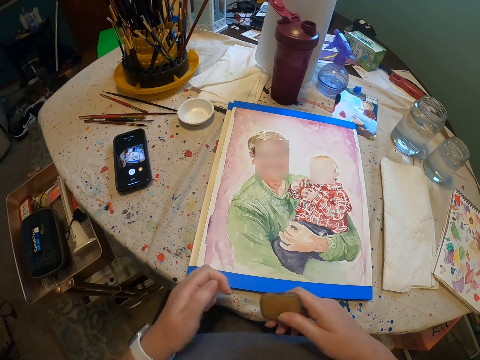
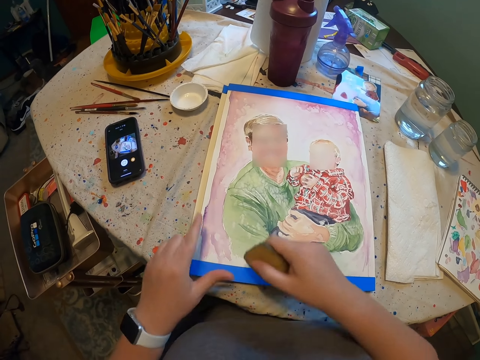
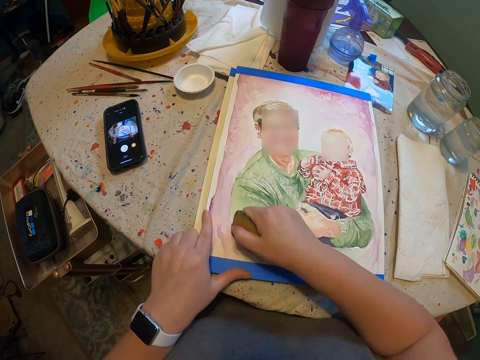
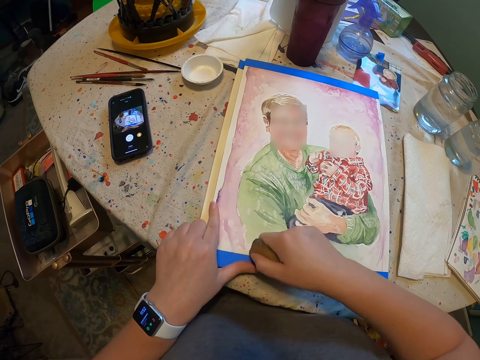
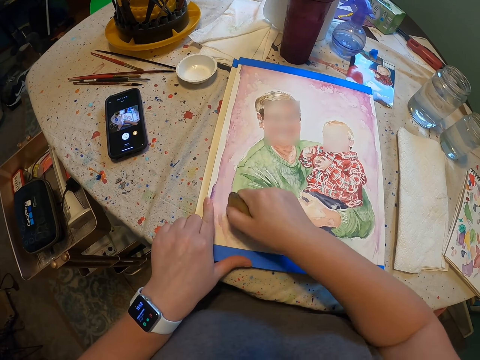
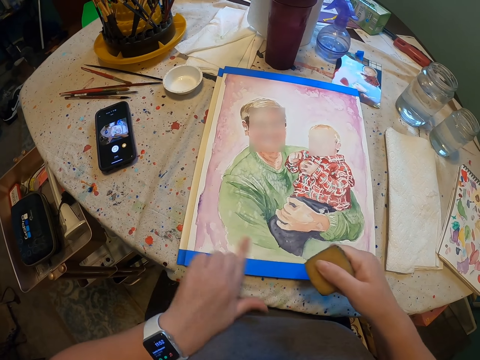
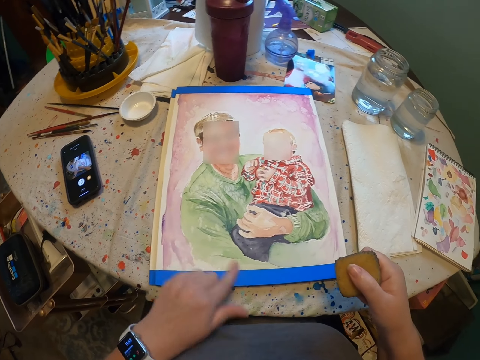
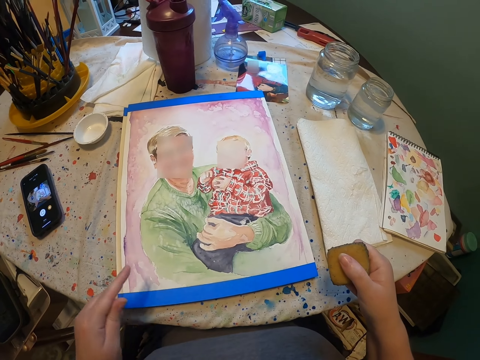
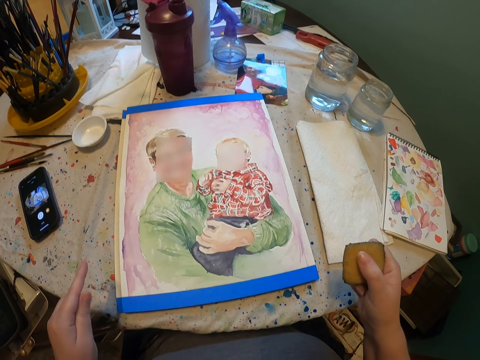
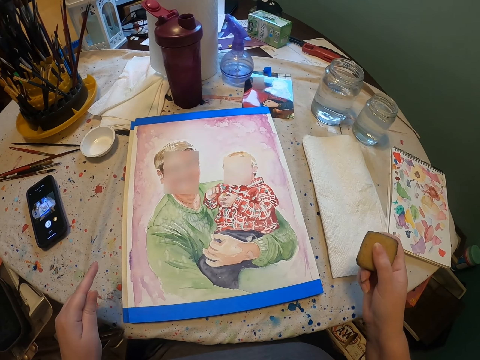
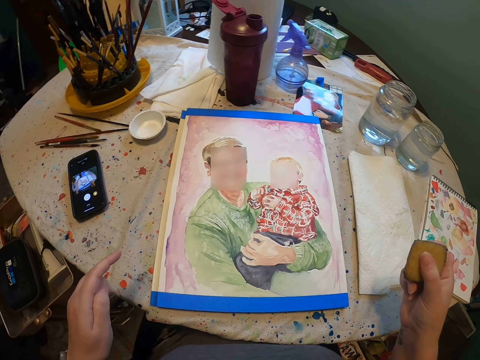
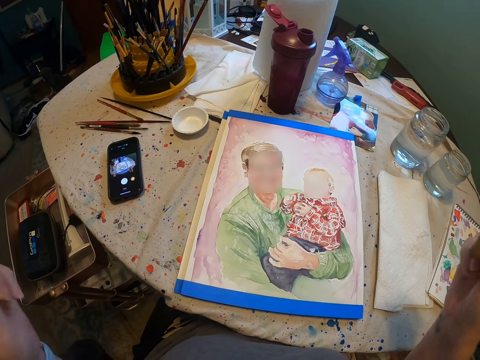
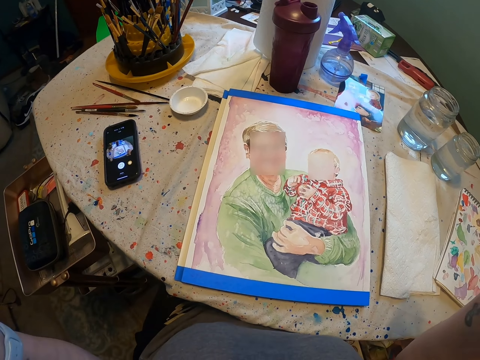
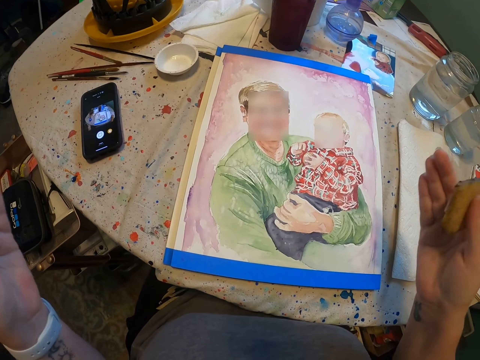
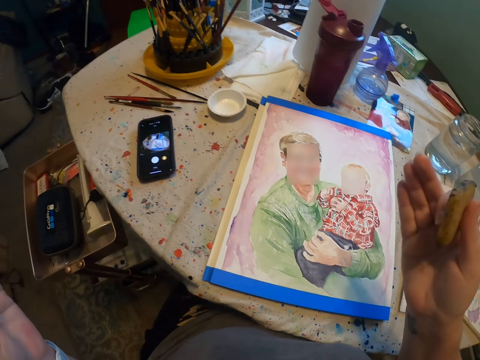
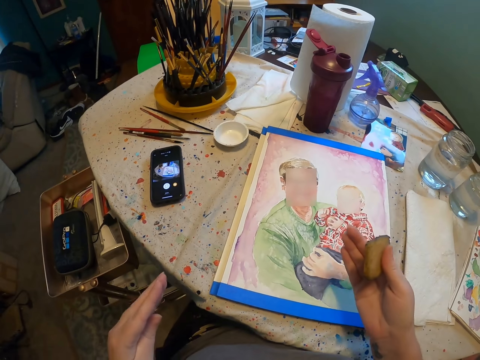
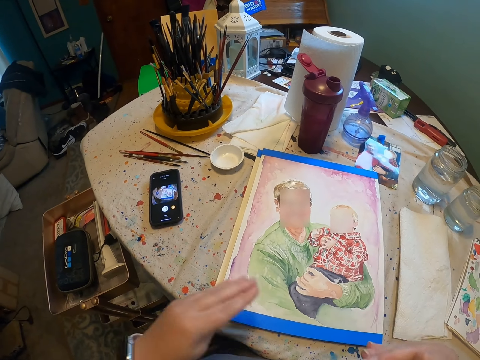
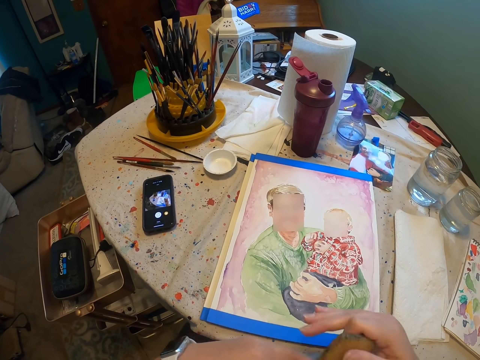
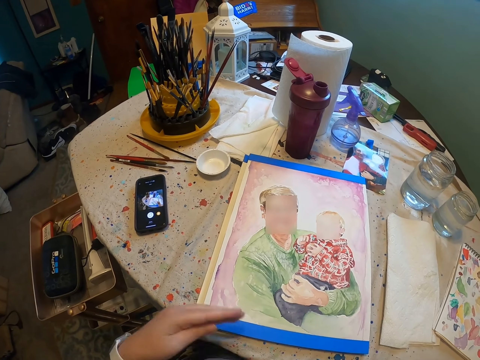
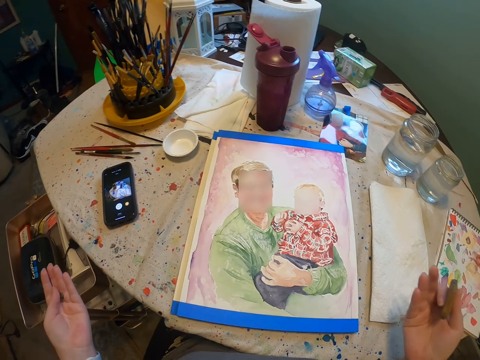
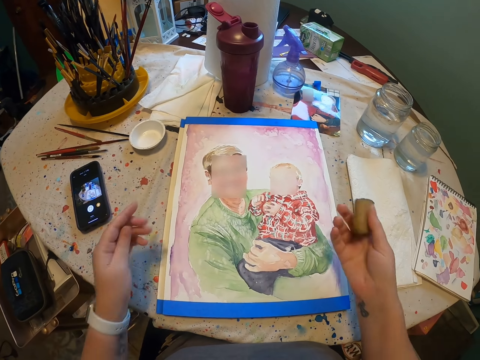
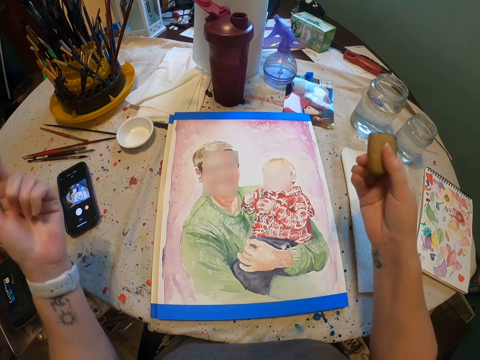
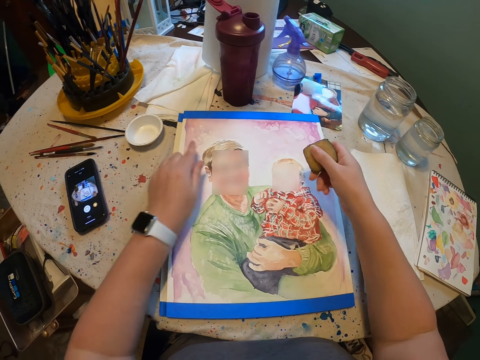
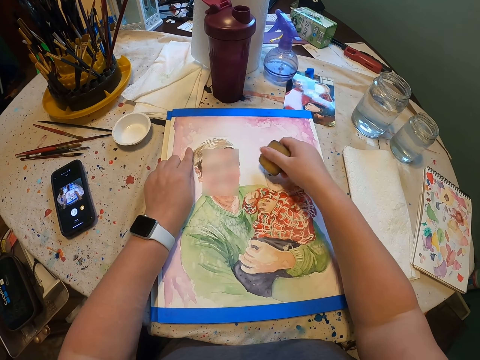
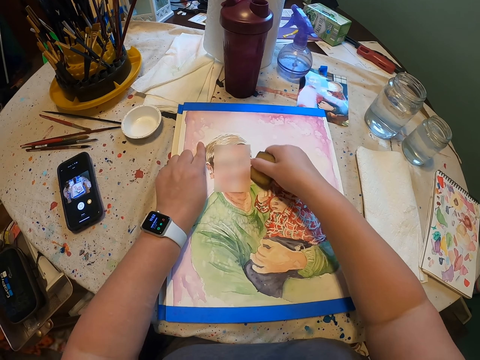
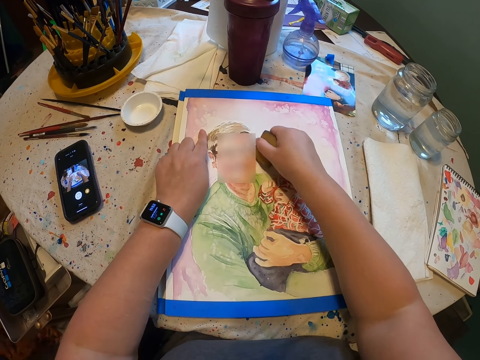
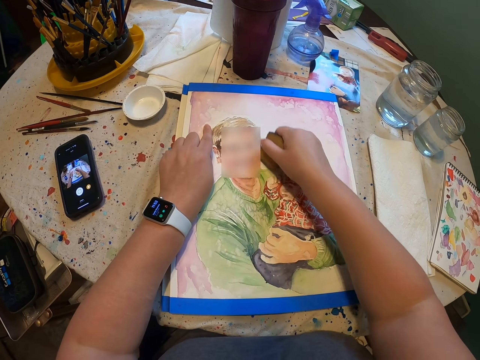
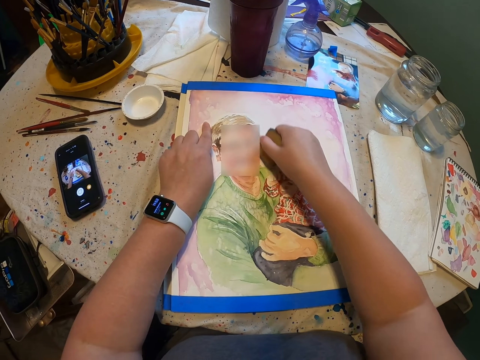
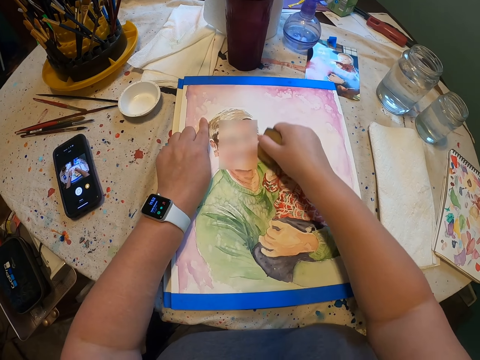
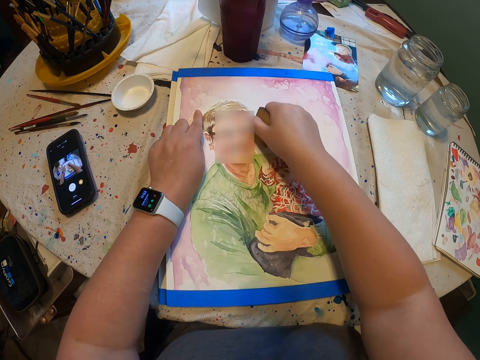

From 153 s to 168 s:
The camera wearer touches the rubber. He rubs the photo and places his hand on the photo. He wipes the photo. He moves his hands. He rubs the photo and places his hand on the photo.

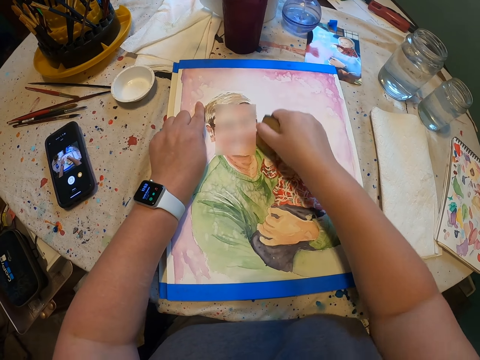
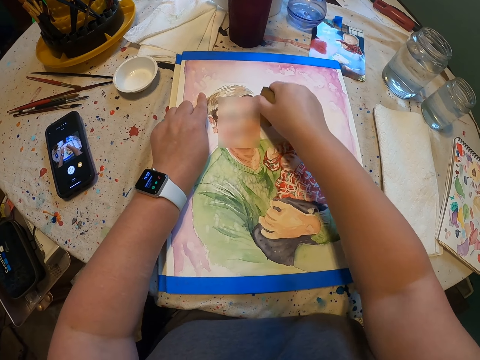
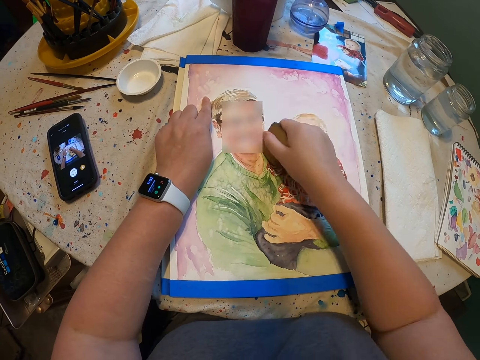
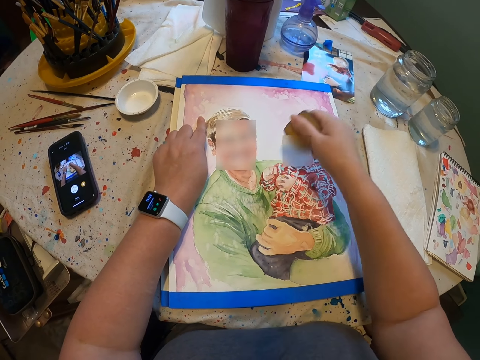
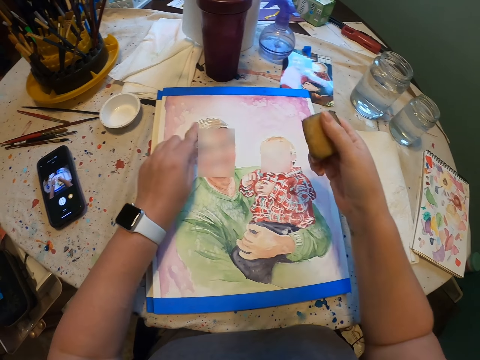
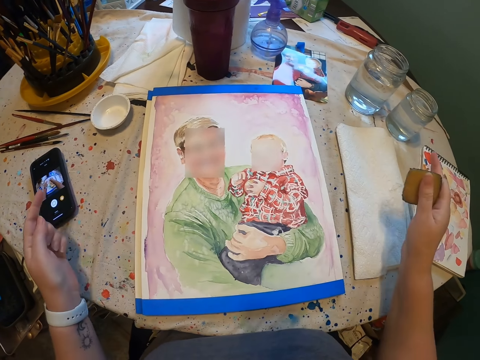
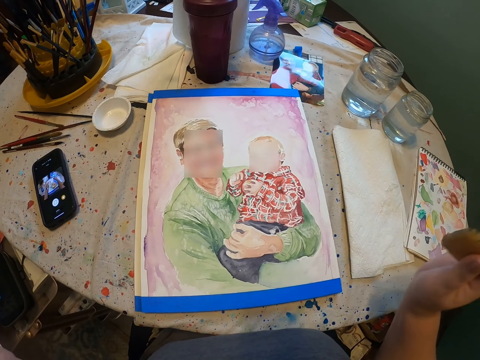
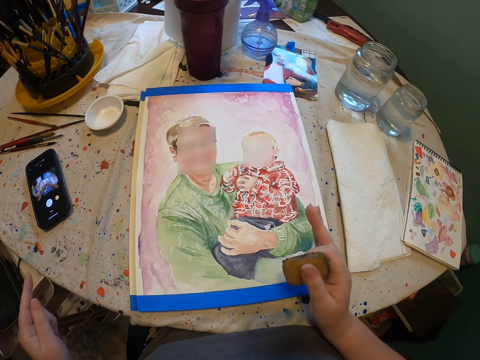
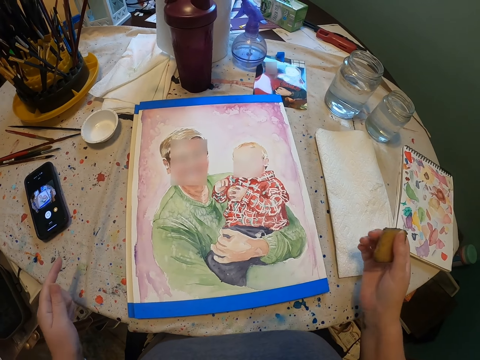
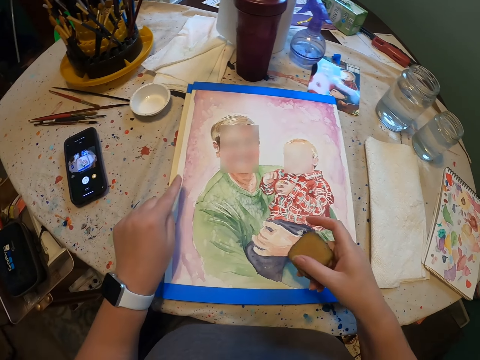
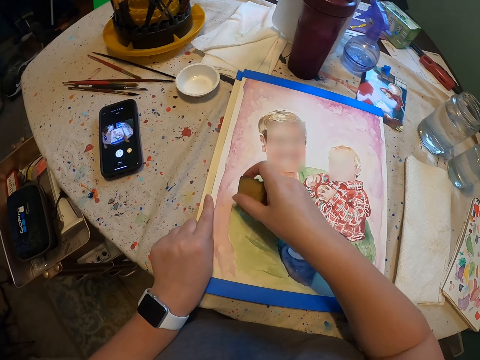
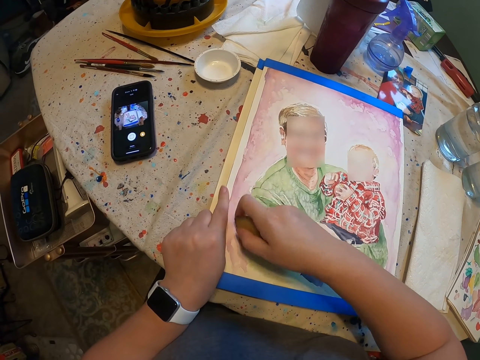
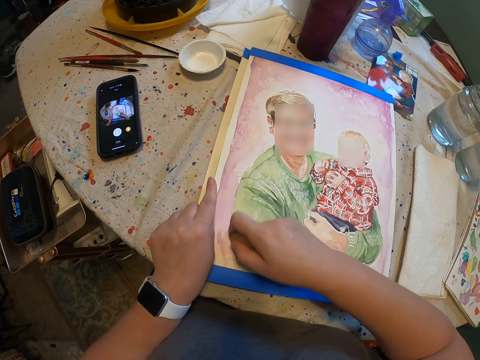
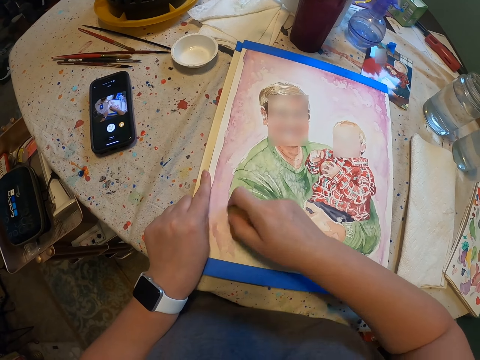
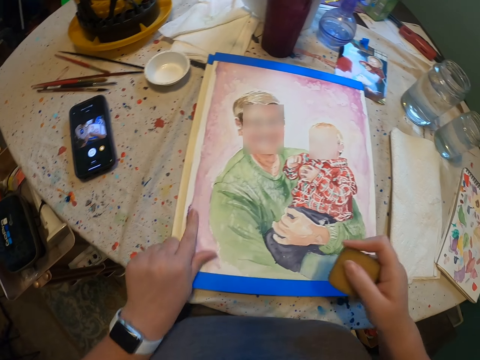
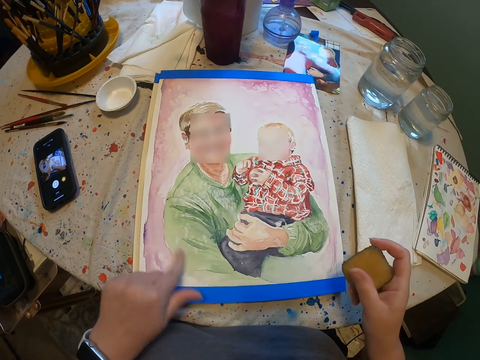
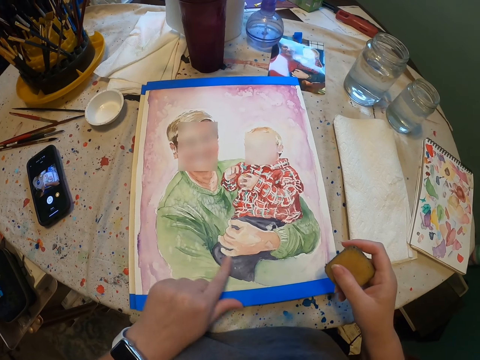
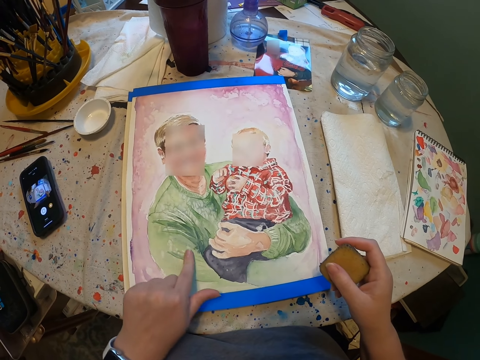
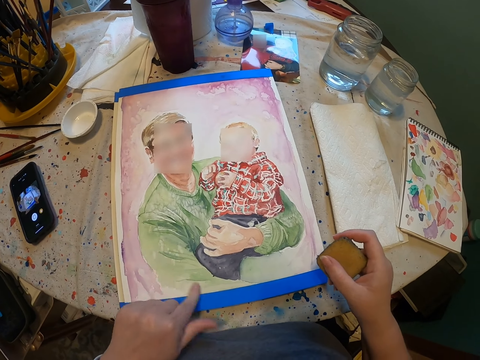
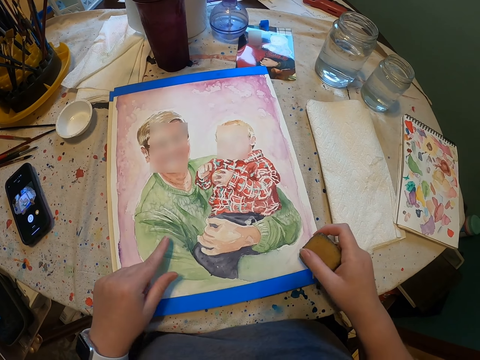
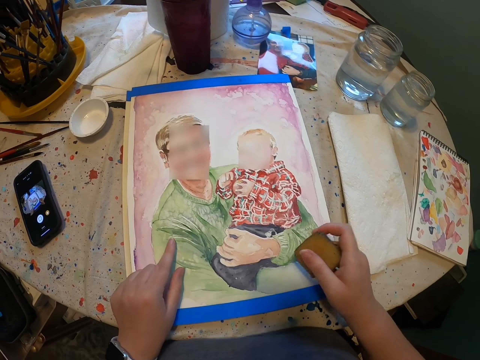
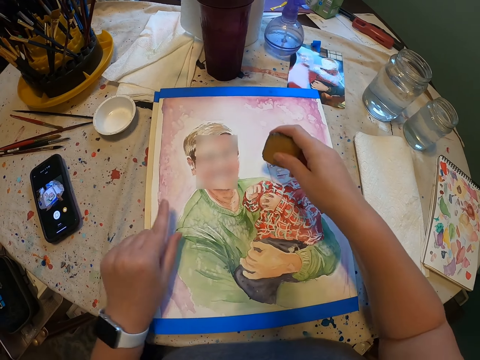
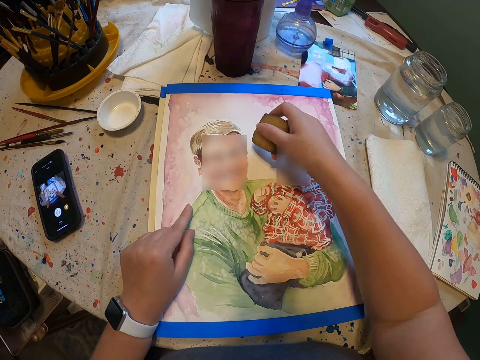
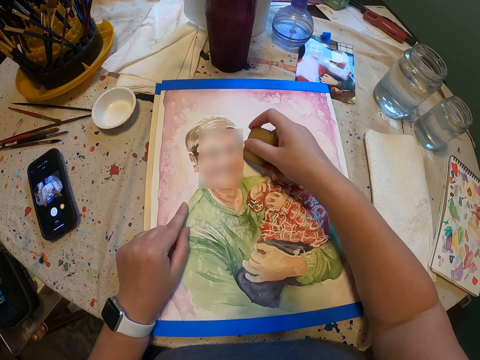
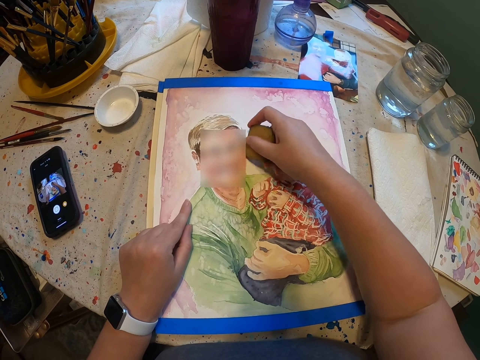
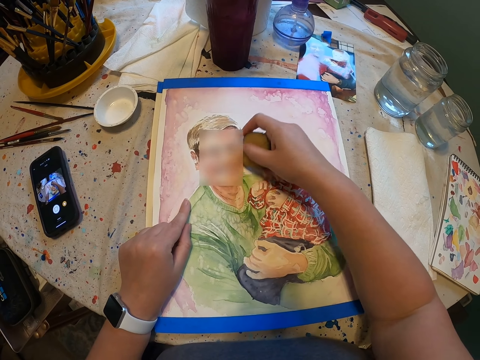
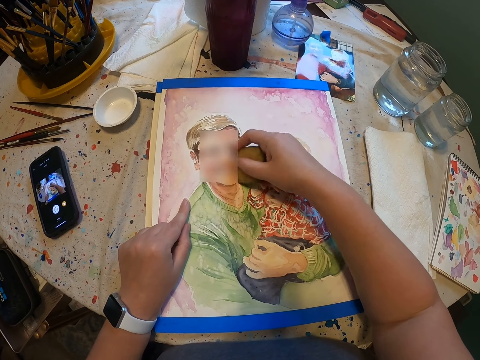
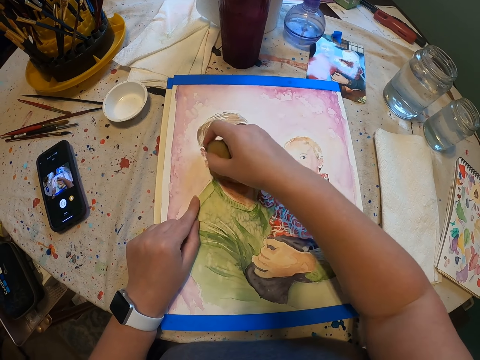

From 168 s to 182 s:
The camera wearer moves his hands. He rubs the photo and places his hand on the photo. He wipes the photo. He rubs the photo and places his hand on the photo.
